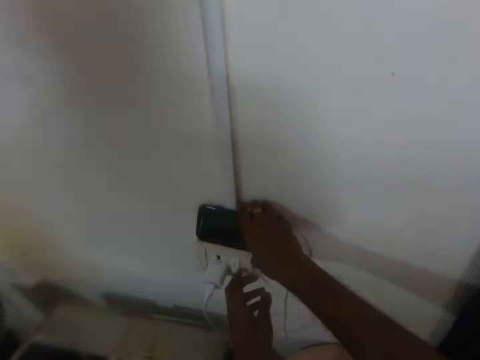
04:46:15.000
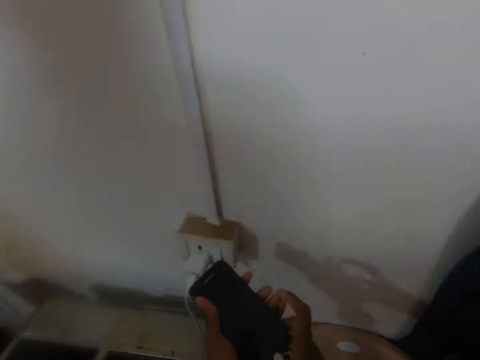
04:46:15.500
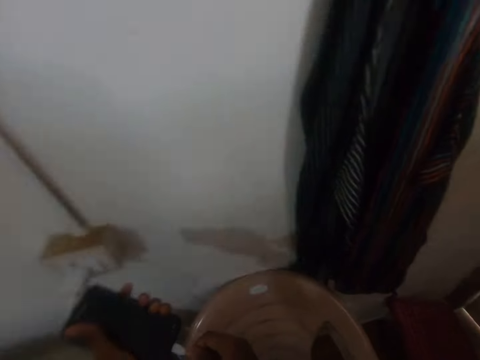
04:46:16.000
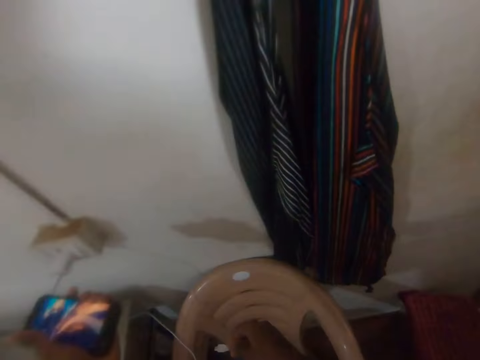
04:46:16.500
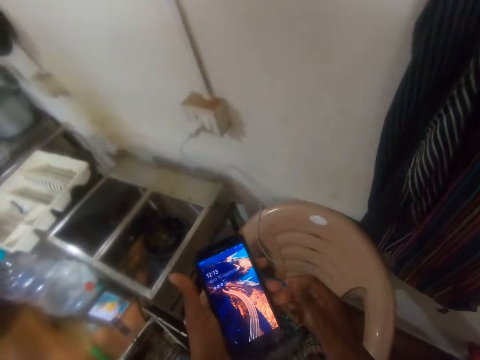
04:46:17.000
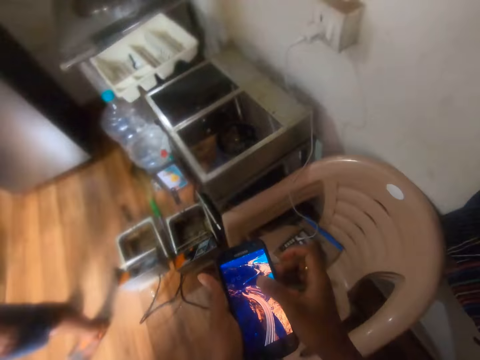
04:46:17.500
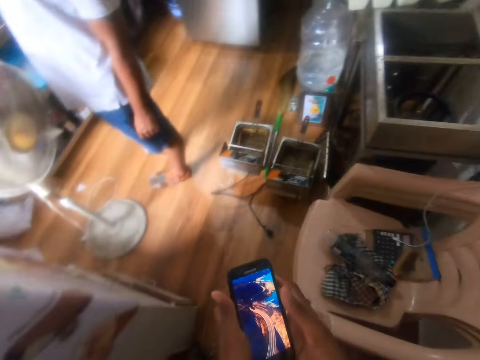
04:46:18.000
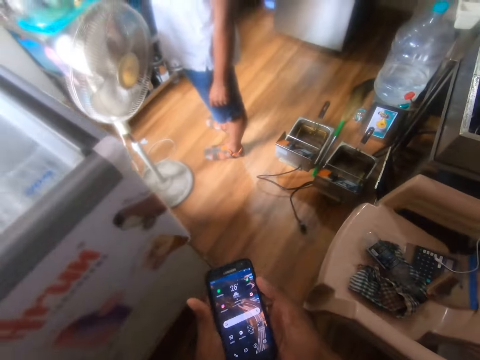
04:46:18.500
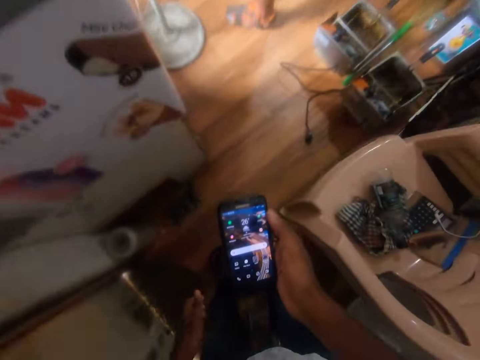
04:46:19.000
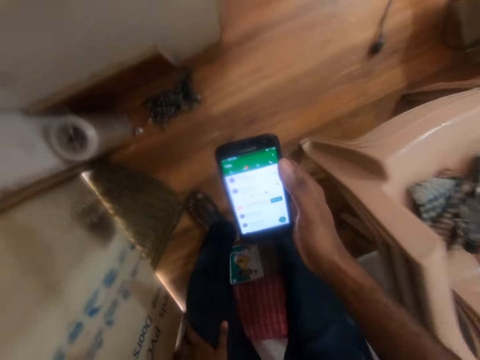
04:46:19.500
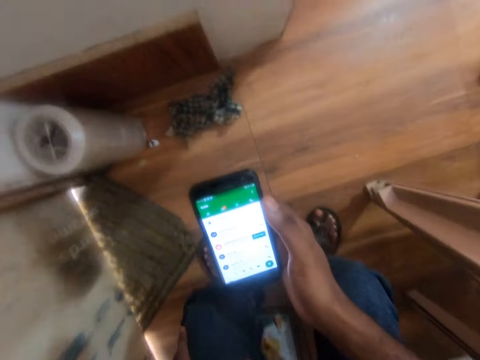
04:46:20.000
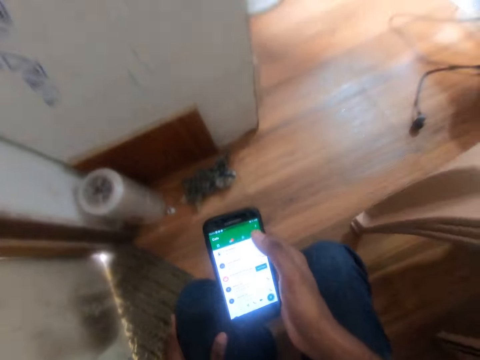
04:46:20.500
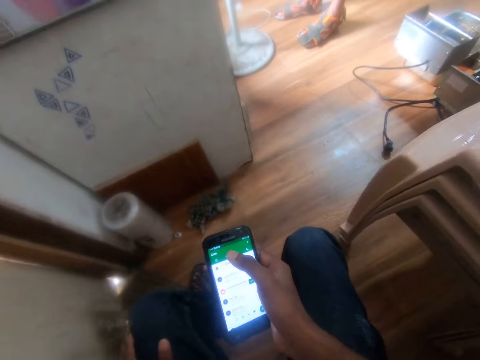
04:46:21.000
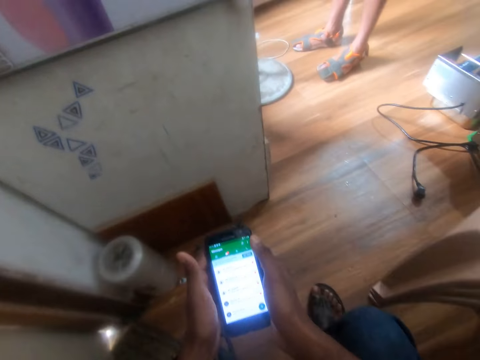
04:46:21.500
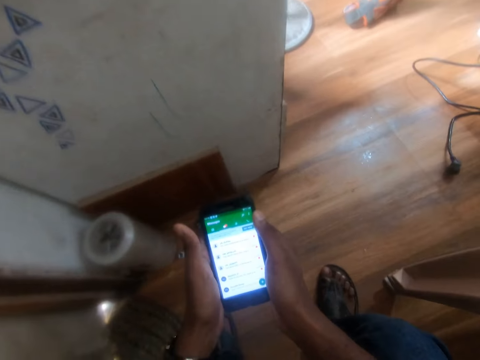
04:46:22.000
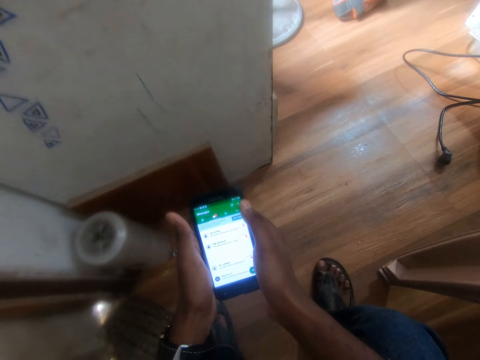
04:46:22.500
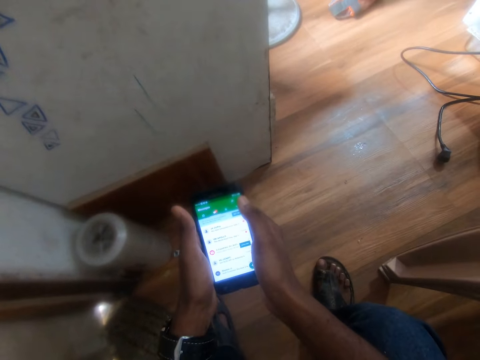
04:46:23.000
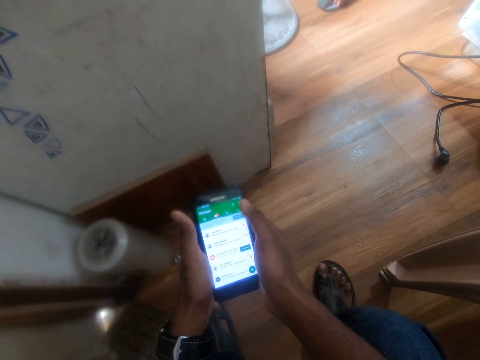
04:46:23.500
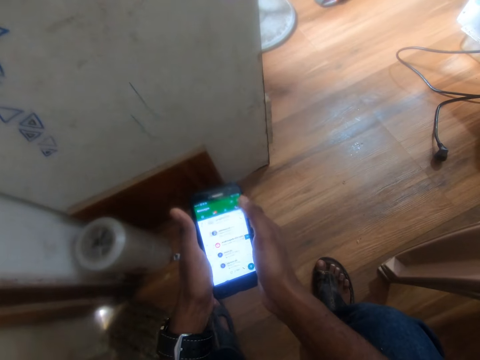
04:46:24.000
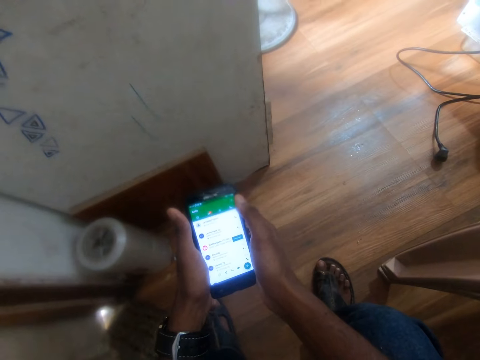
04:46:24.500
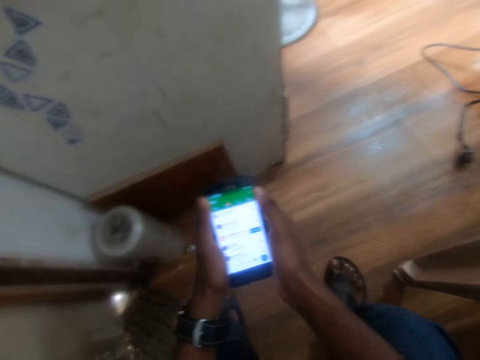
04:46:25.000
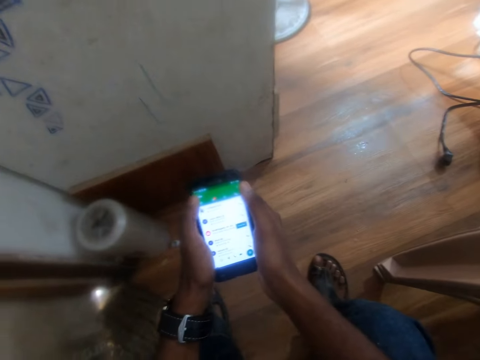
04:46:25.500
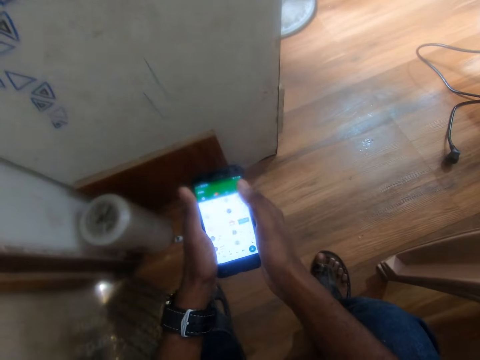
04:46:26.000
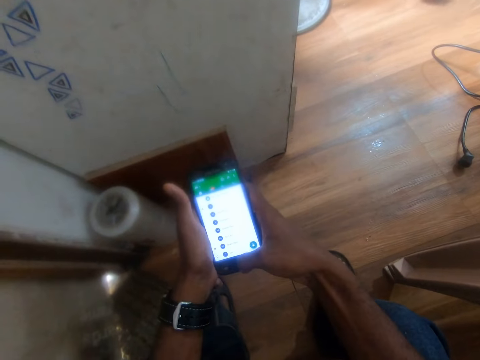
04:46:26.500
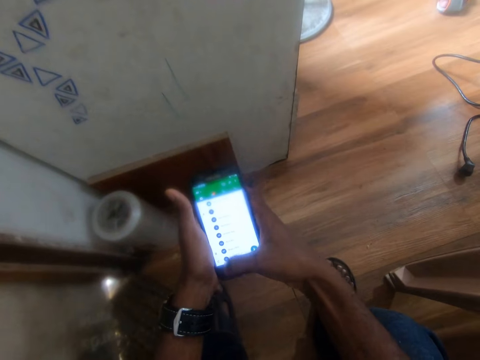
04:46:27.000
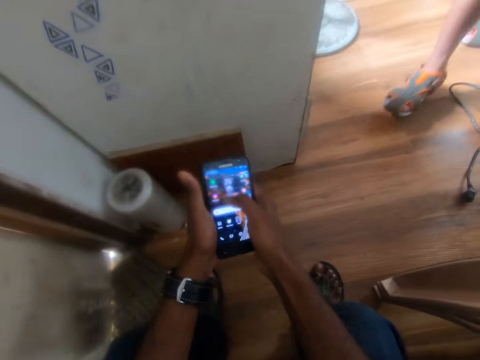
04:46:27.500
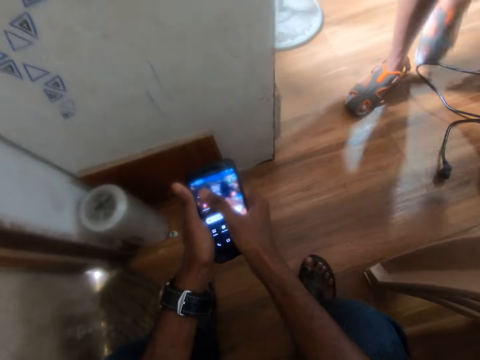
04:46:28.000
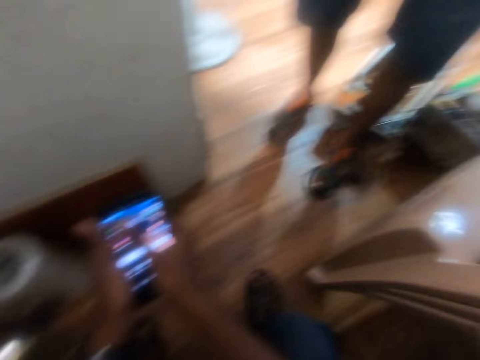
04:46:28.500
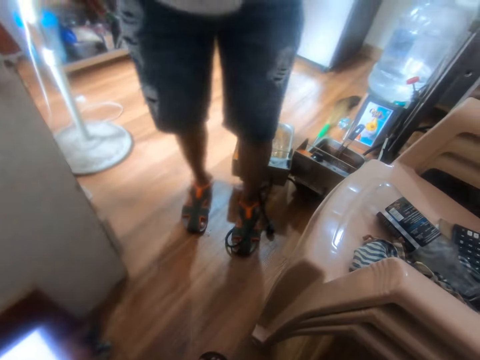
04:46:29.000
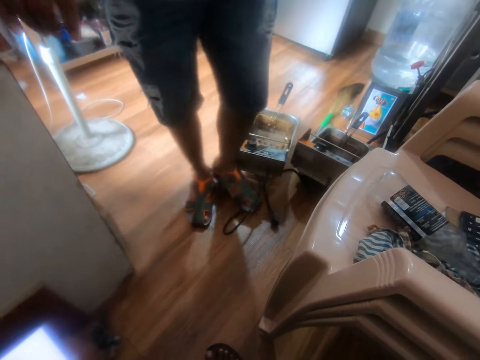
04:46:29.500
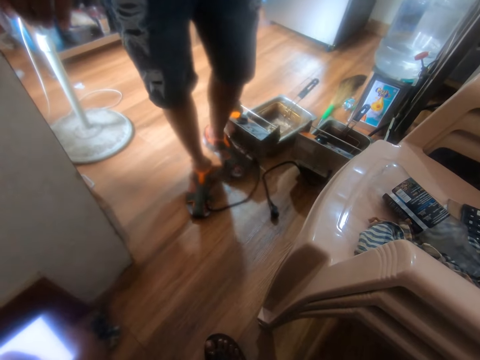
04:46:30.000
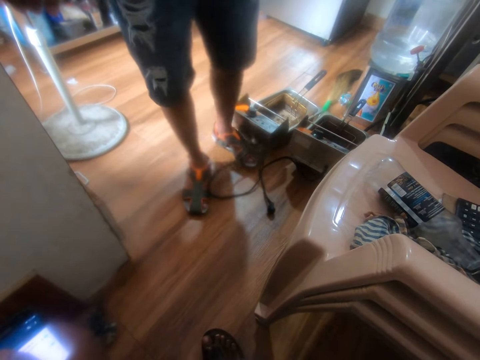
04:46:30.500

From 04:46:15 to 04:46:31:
The camera wearer picks up a phone from a socket with his right hand. He unplugs the phone from a charger with both hands. He drops the charger. He operates the phone with both hands. He swipes the phone's screen. He passes the phone to his right hand. He operates the phone with his right hand. He operates the phone with both hands. He holds the phone with both hands. He swipes.

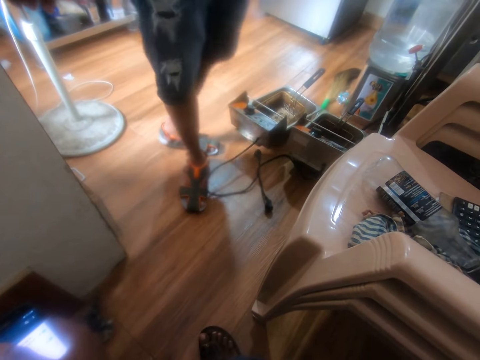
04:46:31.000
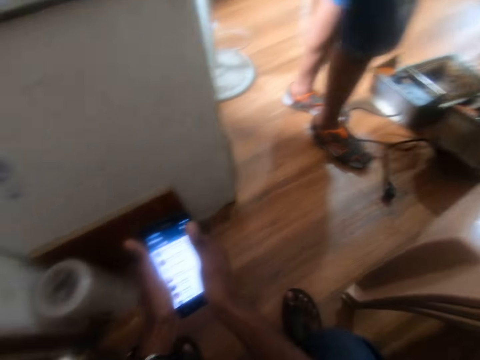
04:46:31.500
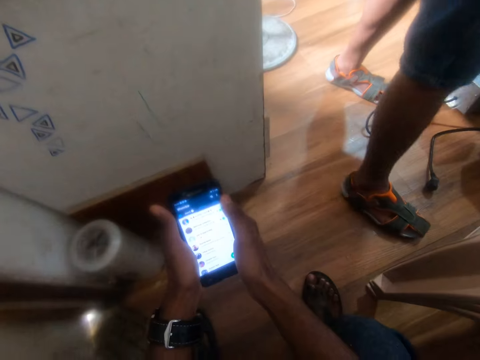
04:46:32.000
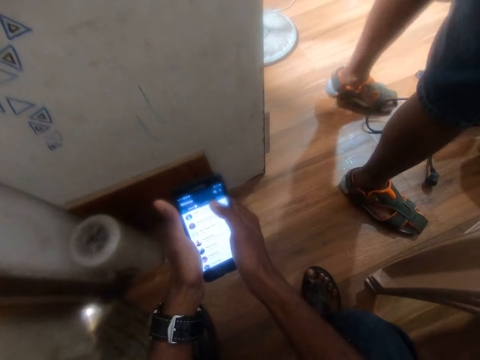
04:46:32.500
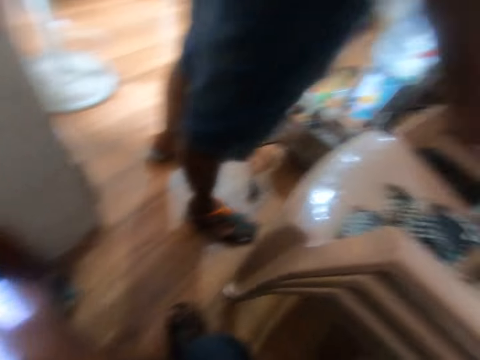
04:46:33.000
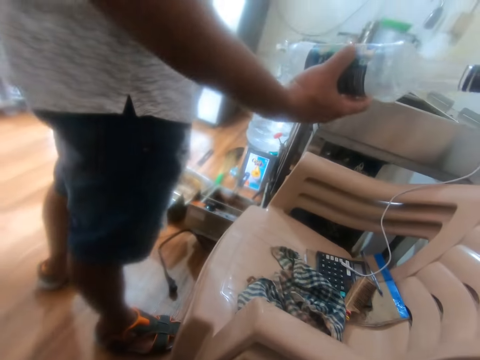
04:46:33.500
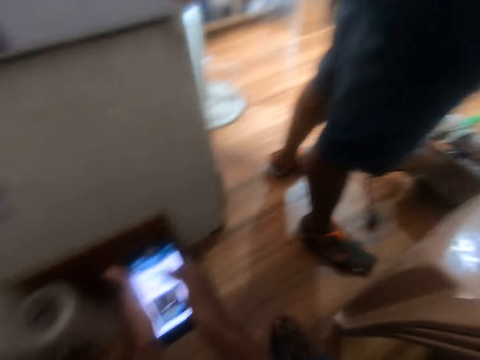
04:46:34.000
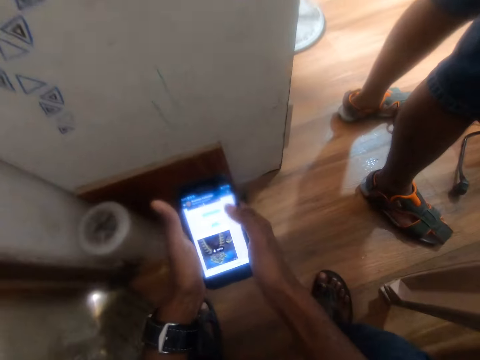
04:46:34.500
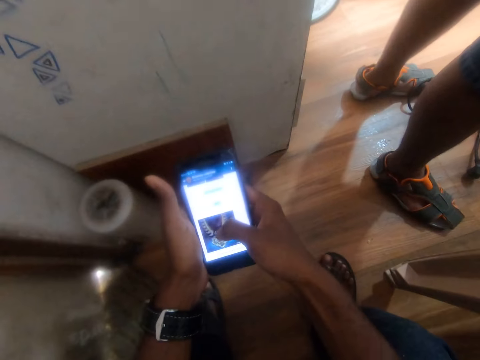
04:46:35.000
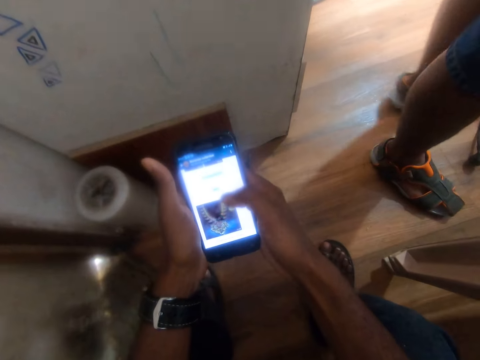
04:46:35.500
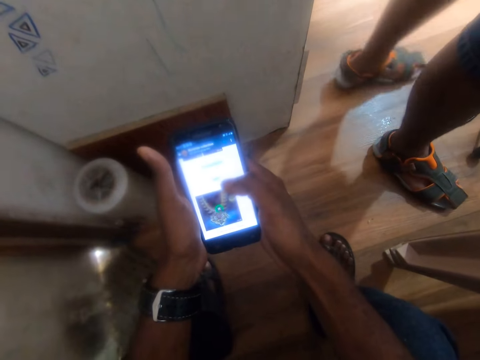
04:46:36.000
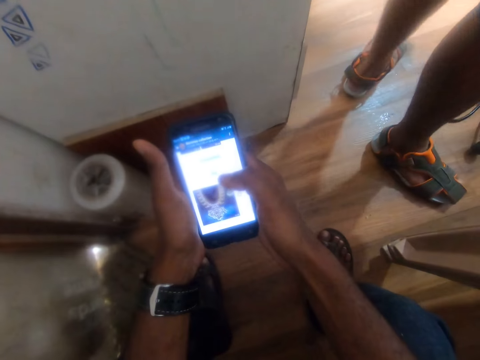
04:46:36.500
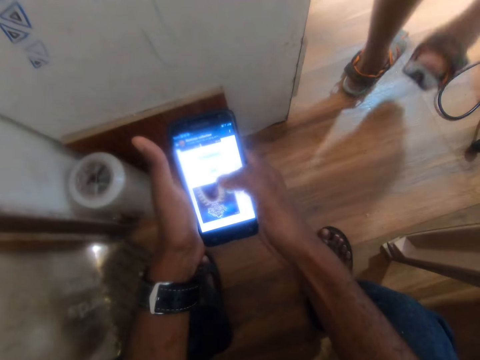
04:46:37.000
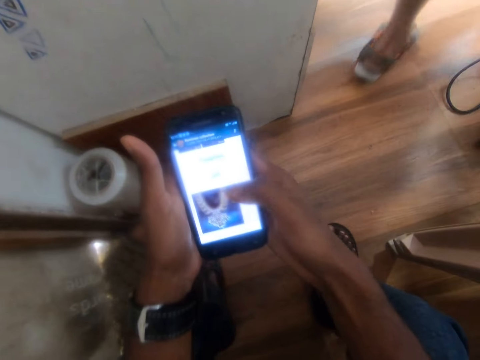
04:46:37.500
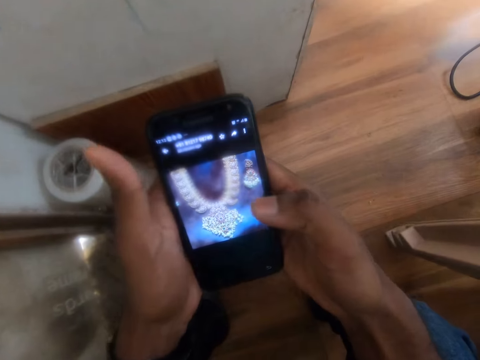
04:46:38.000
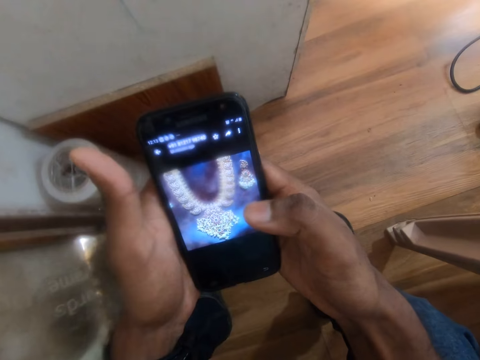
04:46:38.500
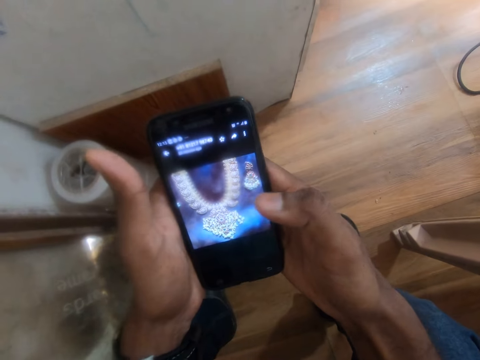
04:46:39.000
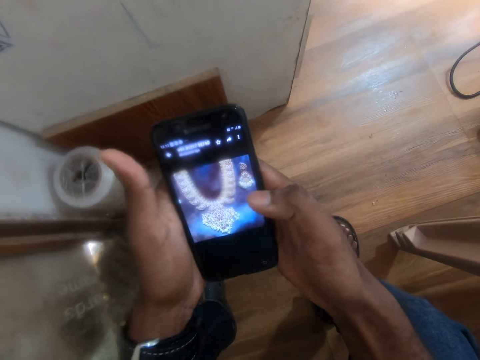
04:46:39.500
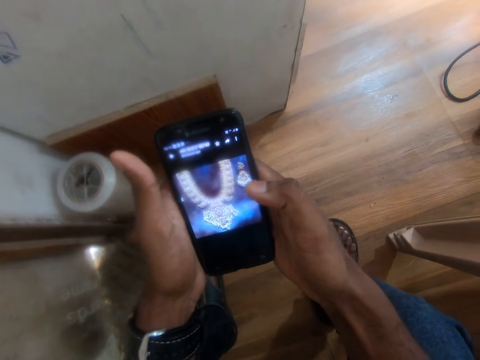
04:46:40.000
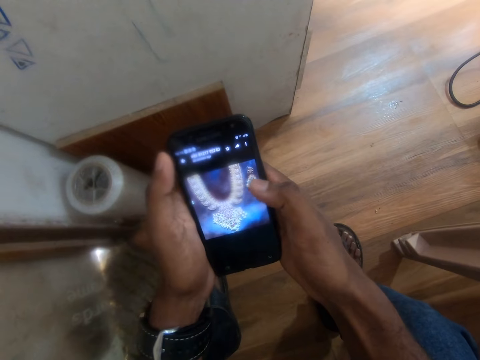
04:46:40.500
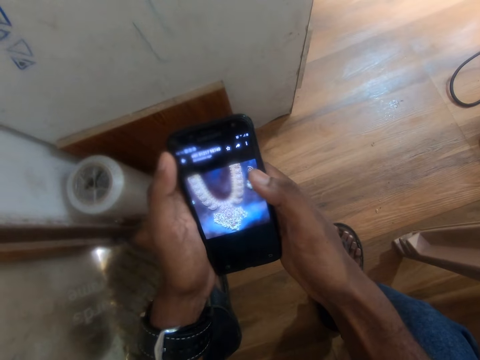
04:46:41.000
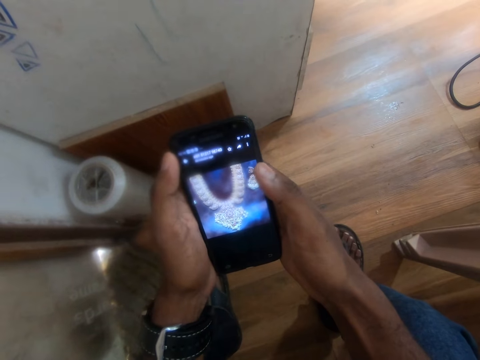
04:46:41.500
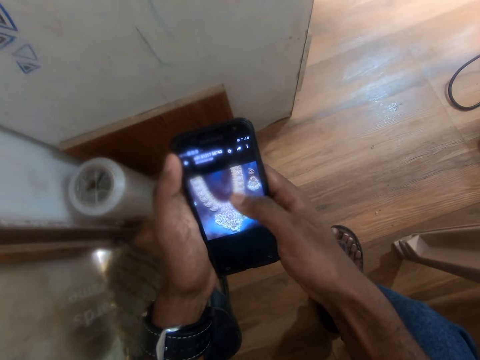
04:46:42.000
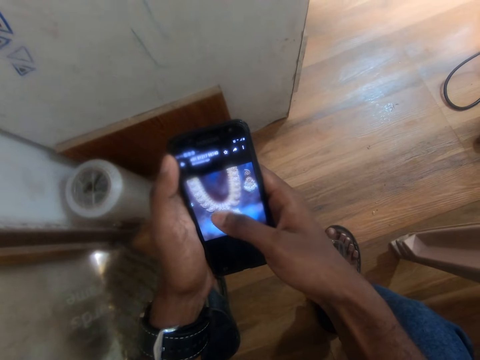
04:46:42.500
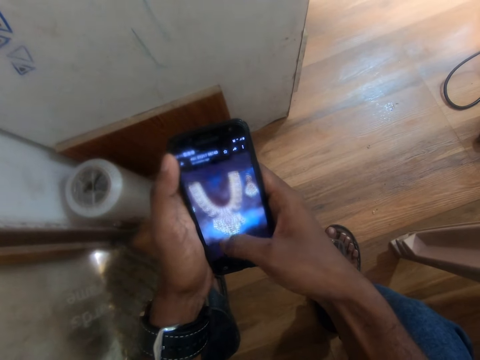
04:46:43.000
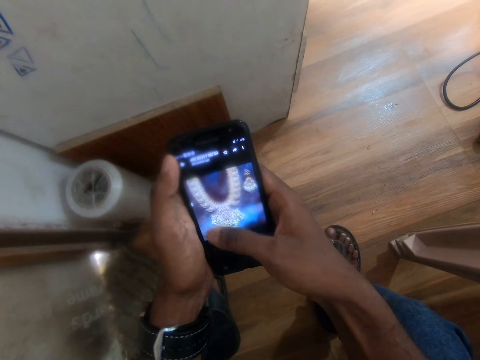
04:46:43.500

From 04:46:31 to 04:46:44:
The man holds a container with his right hand. The camera wearer presses the phone.
